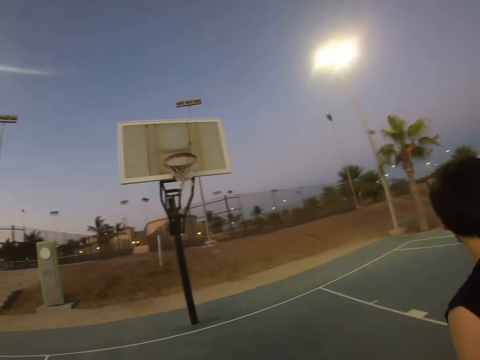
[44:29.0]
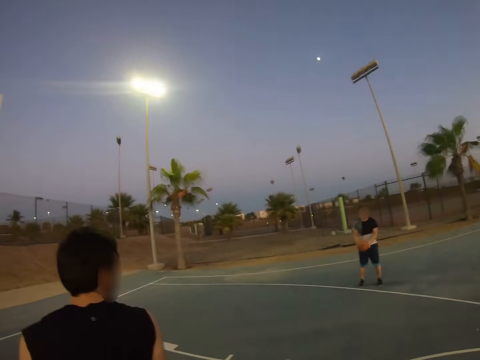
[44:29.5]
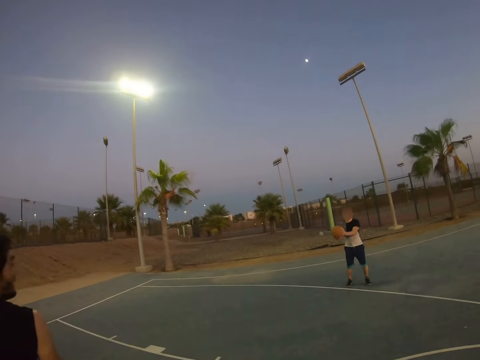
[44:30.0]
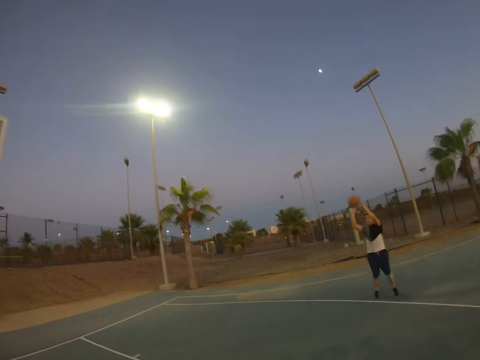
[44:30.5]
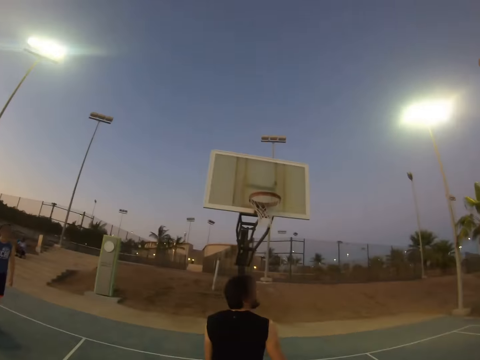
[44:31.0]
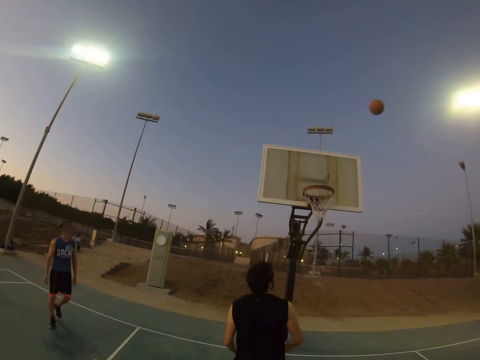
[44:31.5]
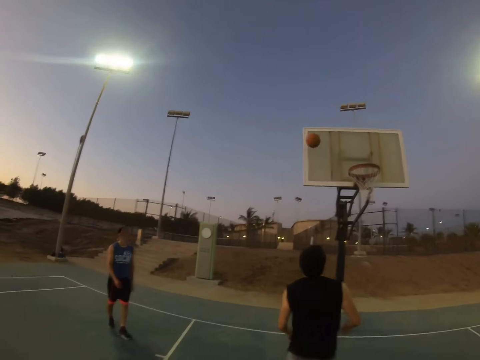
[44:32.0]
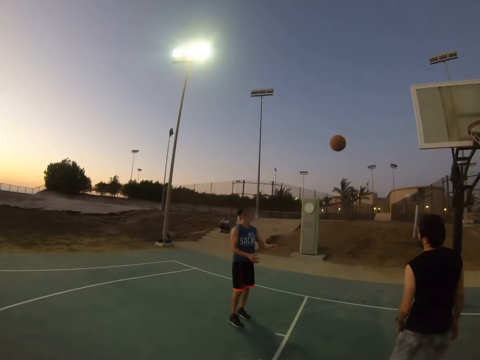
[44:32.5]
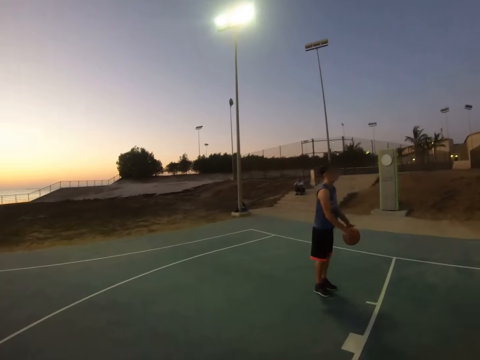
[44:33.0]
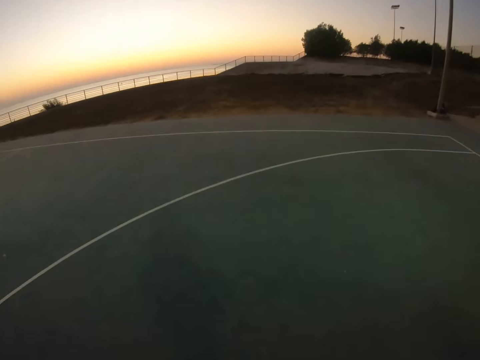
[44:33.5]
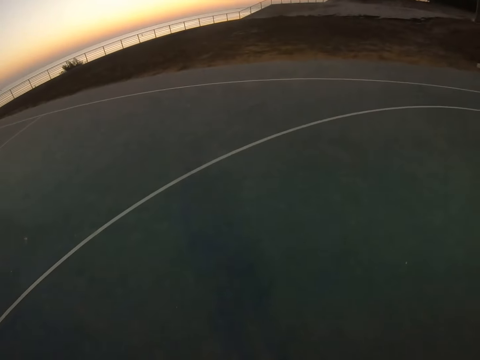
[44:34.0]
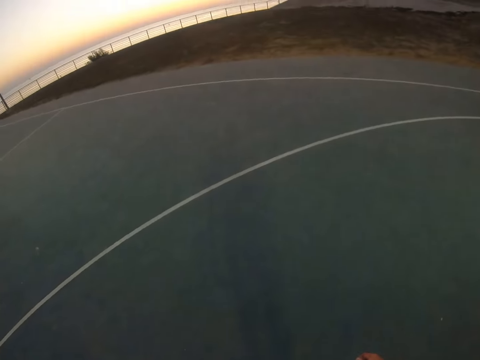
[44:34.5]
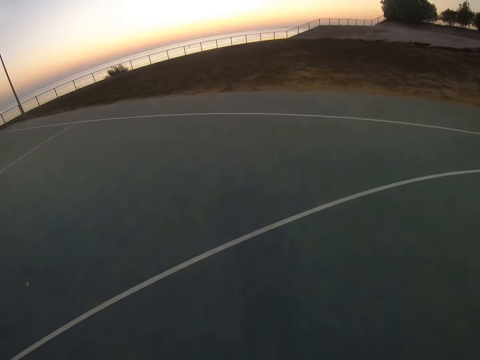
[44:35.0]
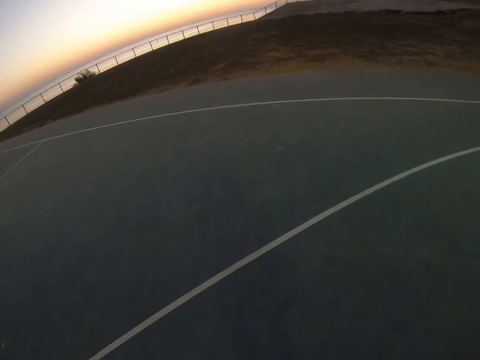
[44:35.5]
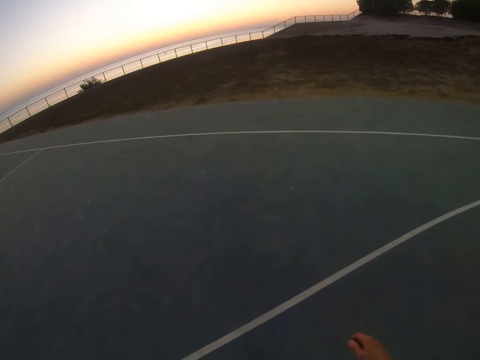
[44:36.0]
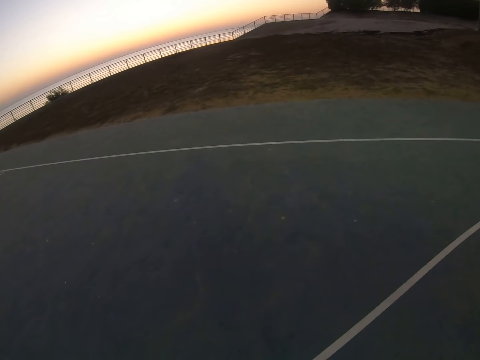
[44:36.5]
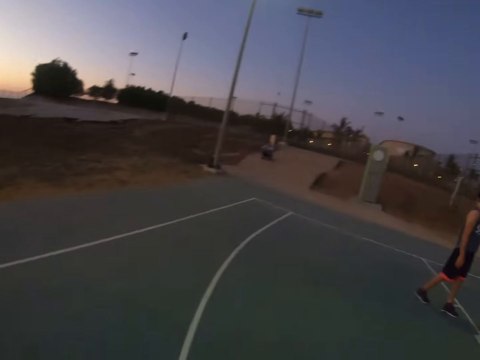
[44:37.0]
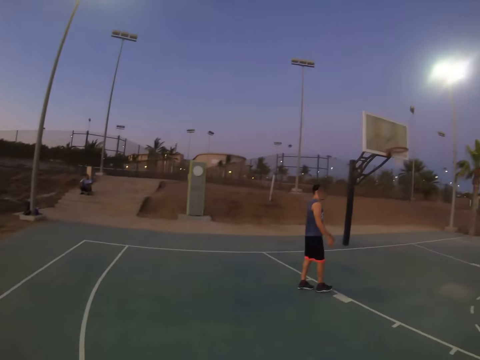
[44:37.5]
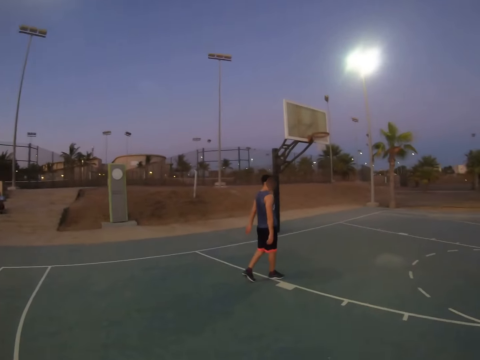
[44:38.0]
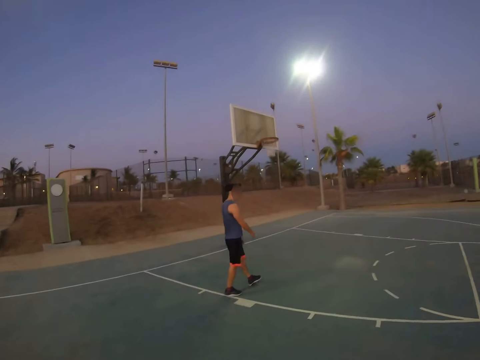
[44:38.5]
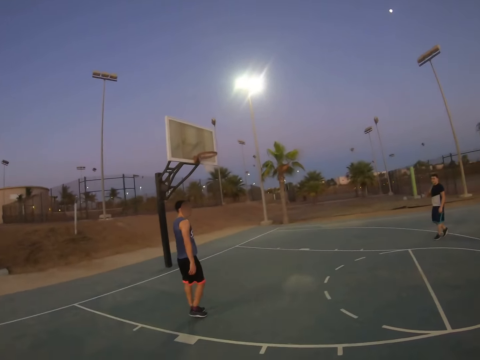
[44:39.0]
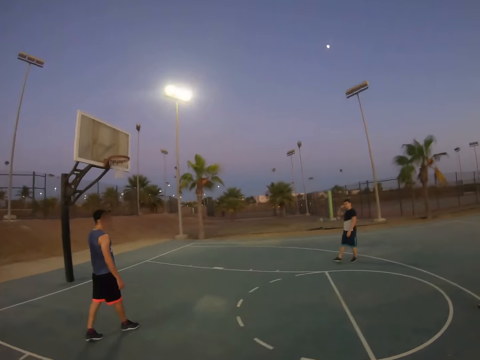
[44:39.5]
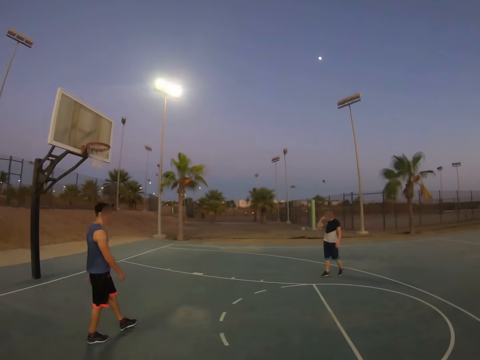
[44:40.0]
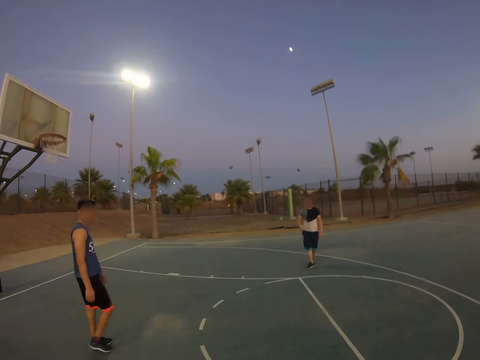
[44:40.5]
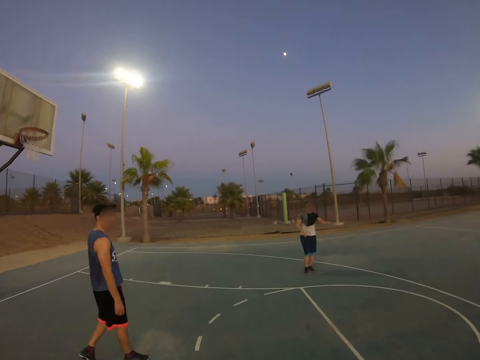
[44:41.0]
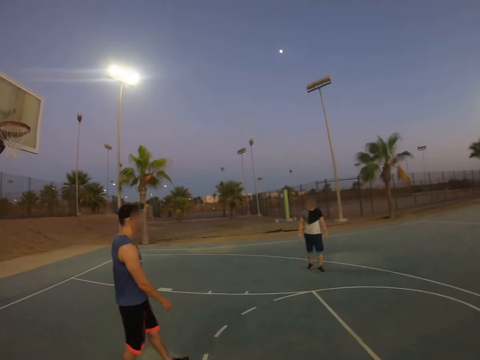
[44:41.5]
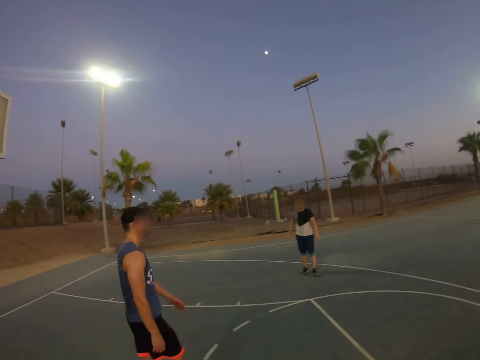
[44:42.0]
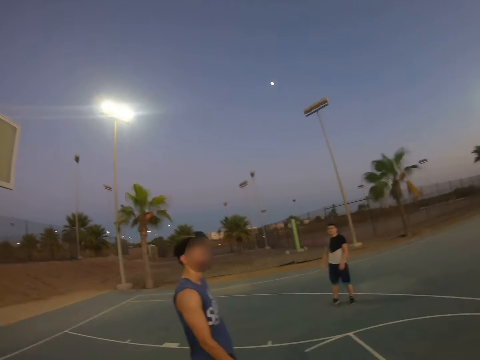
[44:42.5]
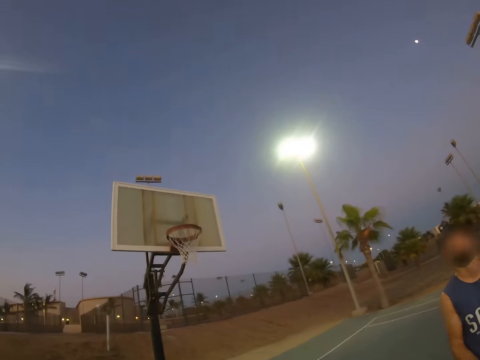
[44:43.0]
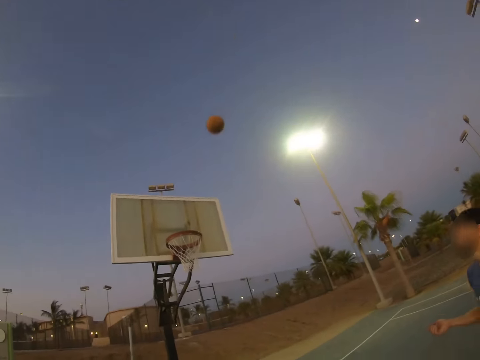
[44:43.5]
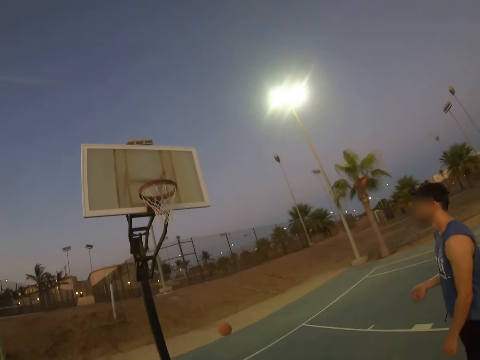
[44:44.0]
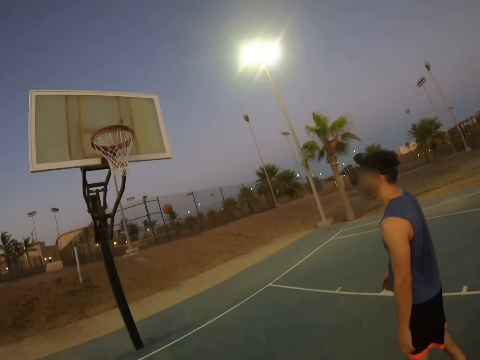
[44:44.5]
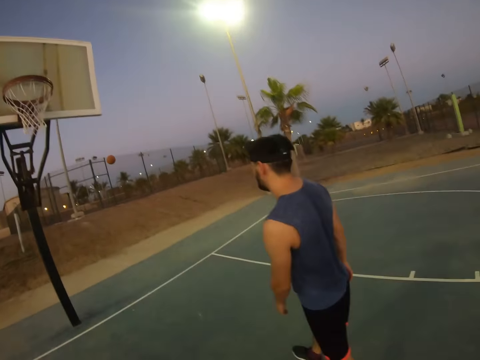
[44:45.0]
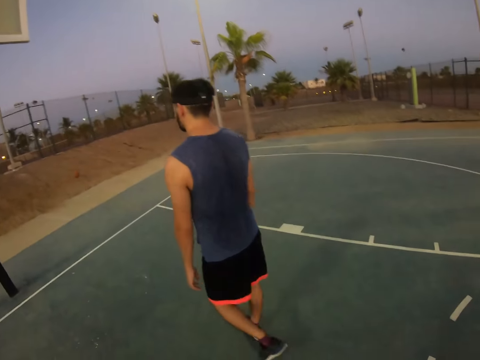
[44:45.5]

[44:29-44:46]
The camera wearer plays basketball on the basketball pitch. A man plays basketball on the basketball pitch. Another man plays basketball on the basketball pitch. A third man throws the ball to the field goal. A fourth man catches the ball. The camera wearer looks around. They walk around. The fourth man walks around. The third man points with the left hand. The camera wearer throws the ball to the field goal.

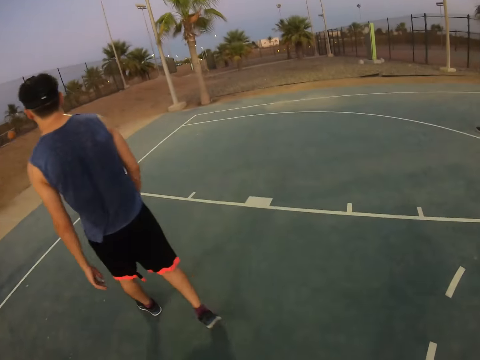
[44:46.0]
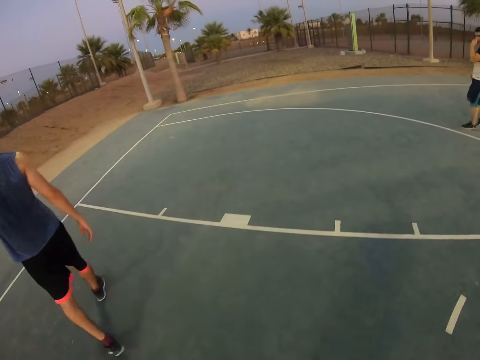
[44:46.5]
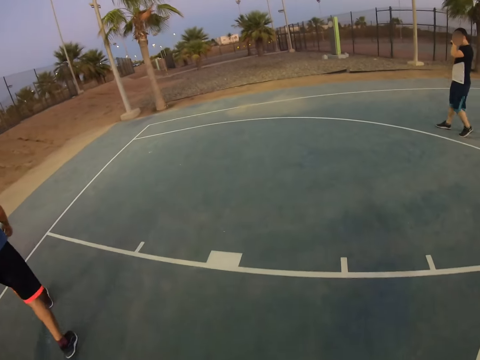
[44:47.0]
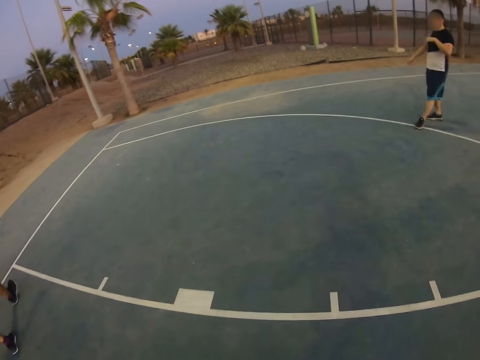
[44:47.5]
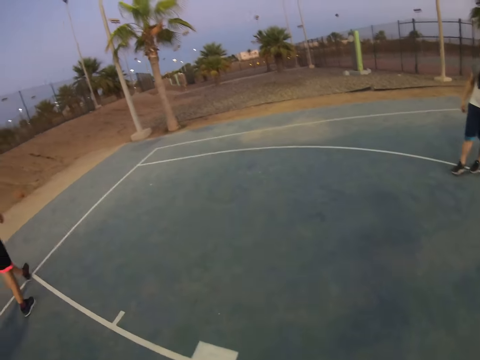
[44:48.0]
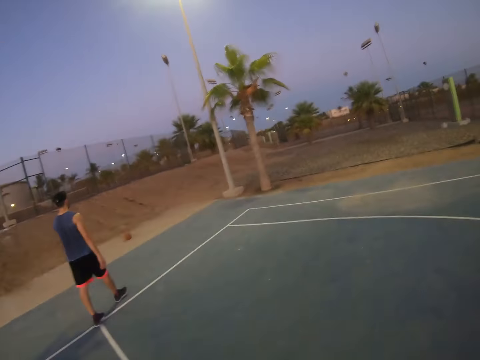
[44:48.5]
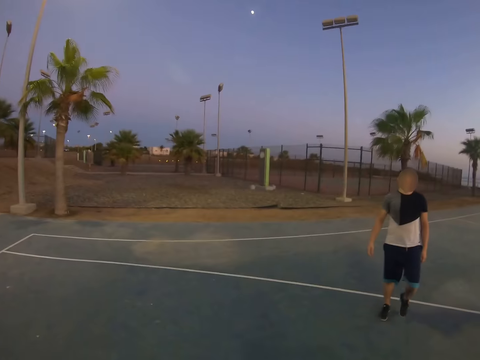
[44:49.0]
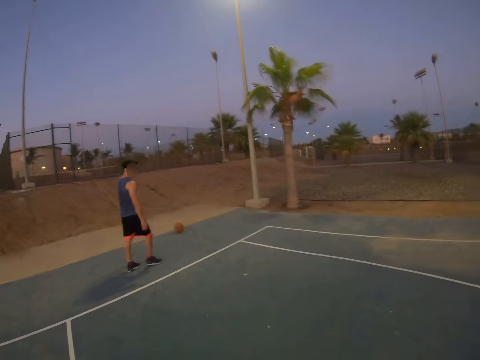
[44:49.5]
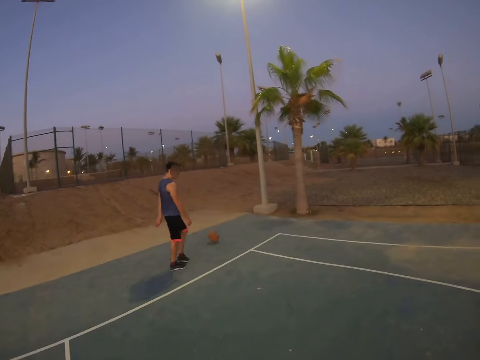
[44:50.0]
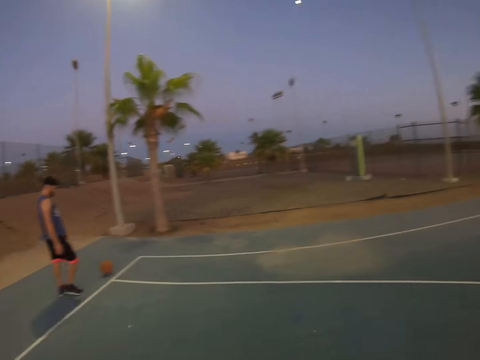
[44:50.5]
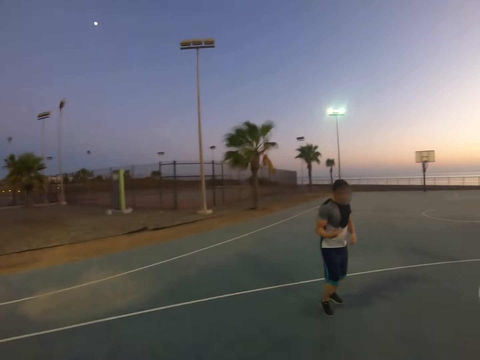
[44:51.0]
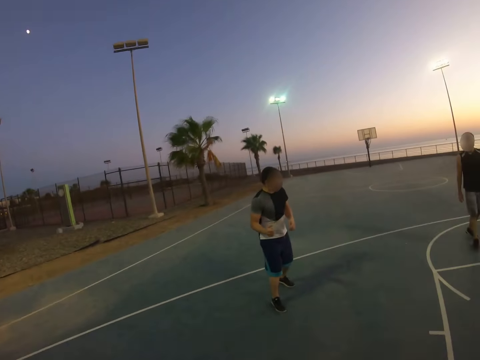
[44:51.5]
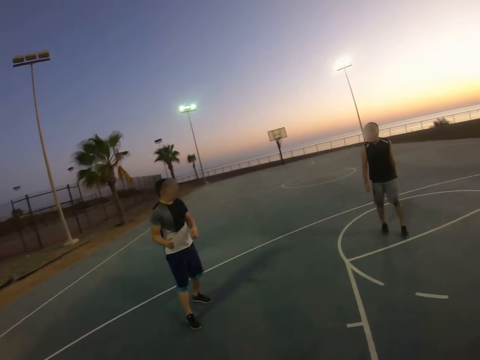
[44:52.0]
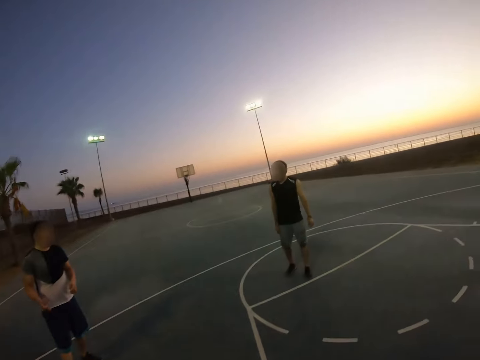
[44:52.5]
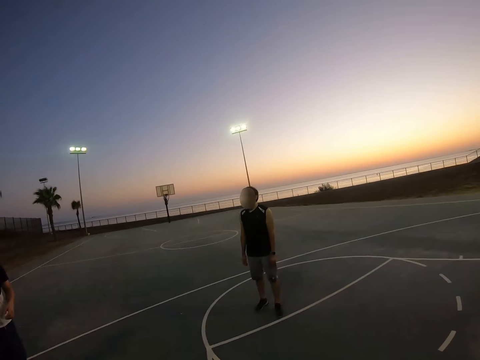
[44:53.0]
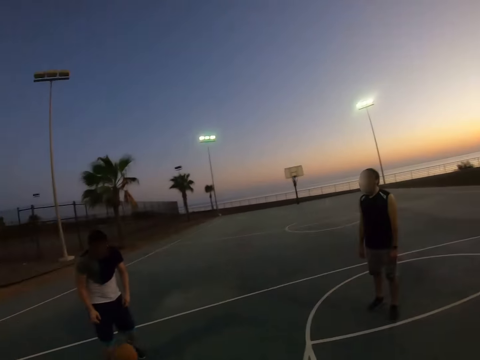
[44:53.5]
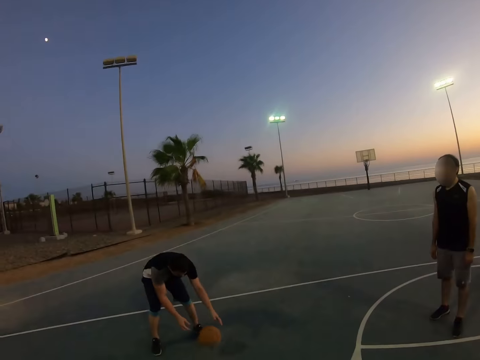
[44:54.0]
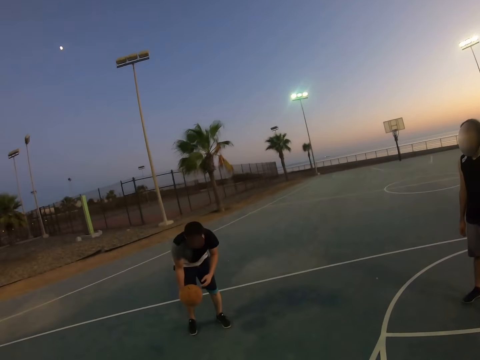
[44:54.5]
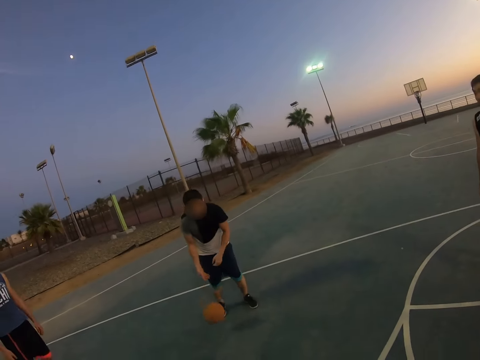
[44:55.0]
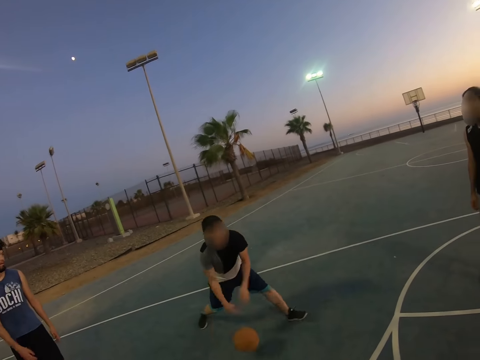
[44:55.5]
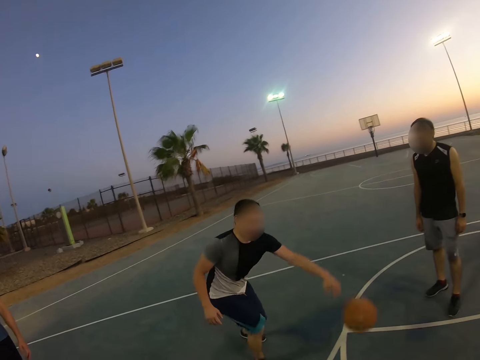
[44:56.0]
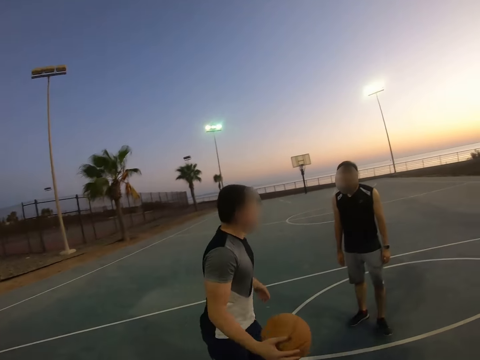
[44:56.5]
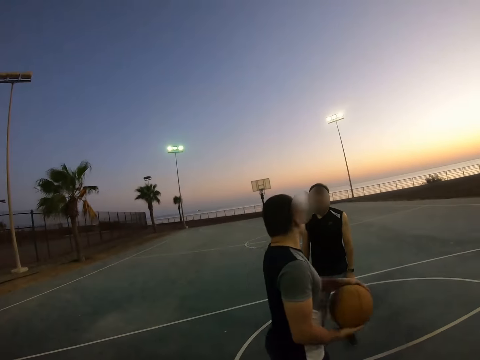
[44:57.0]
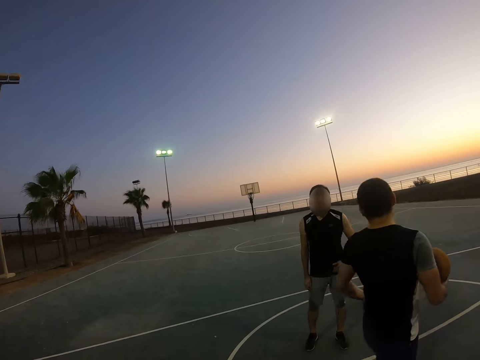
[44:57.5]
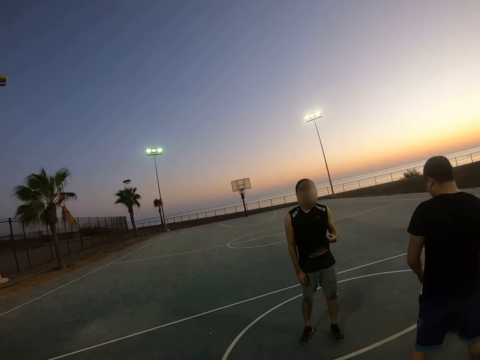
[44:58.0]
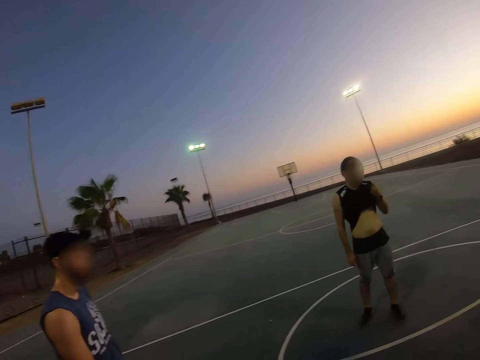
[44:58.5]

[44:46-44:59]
A man walks towards the ball. Another man moves around. The camera wearer looks around. The other man picks up the ball and bounces the ball.
